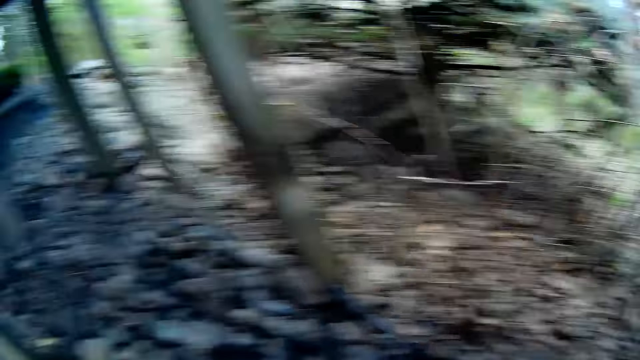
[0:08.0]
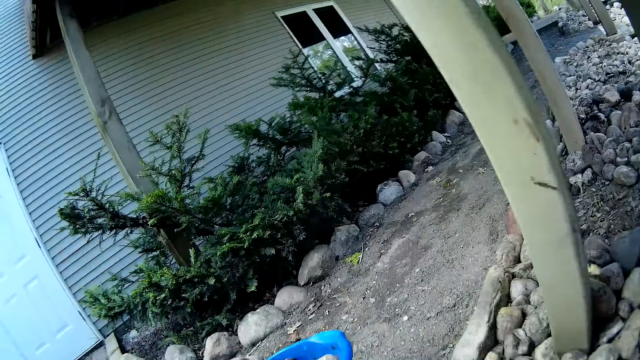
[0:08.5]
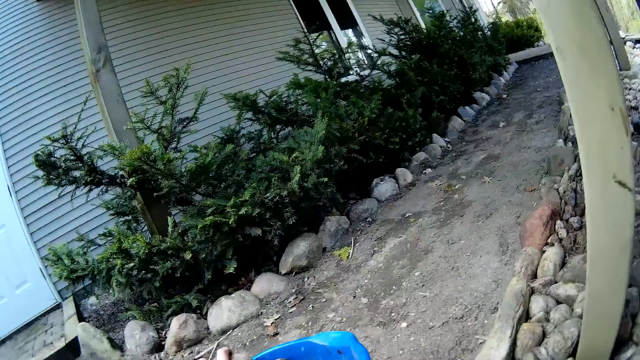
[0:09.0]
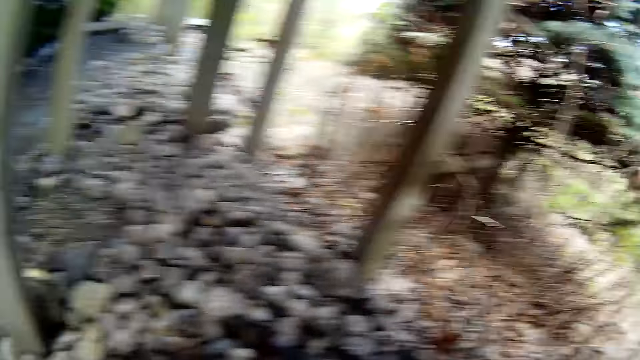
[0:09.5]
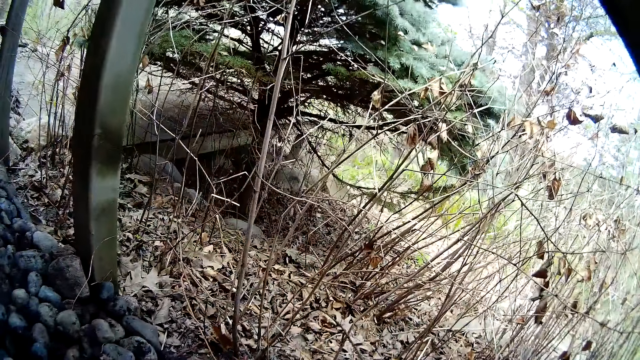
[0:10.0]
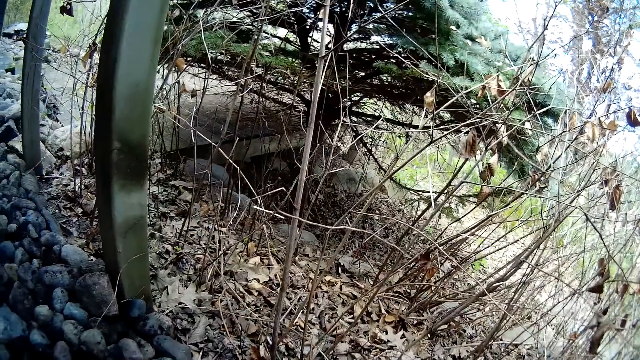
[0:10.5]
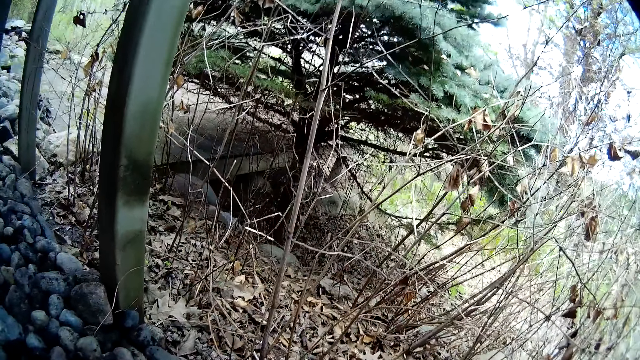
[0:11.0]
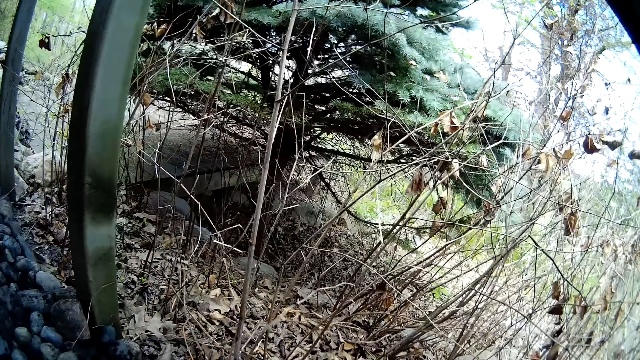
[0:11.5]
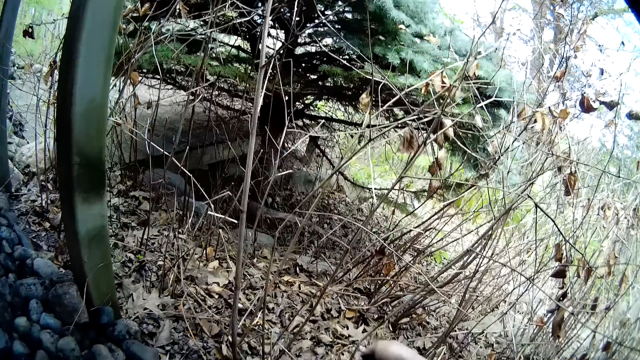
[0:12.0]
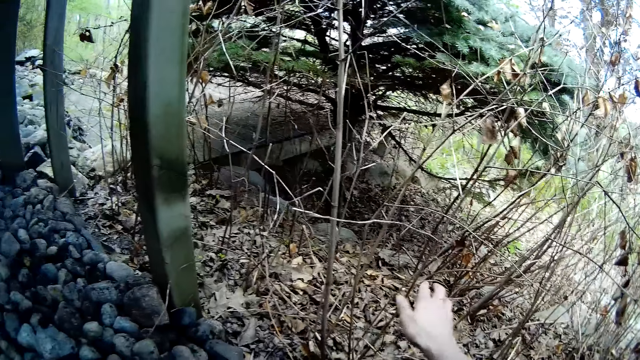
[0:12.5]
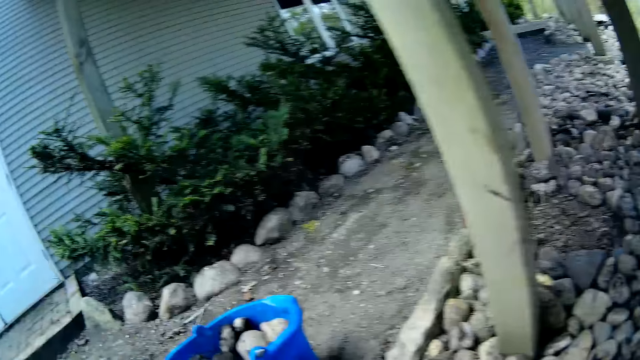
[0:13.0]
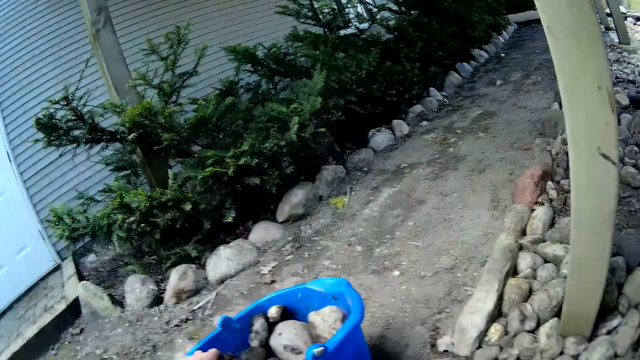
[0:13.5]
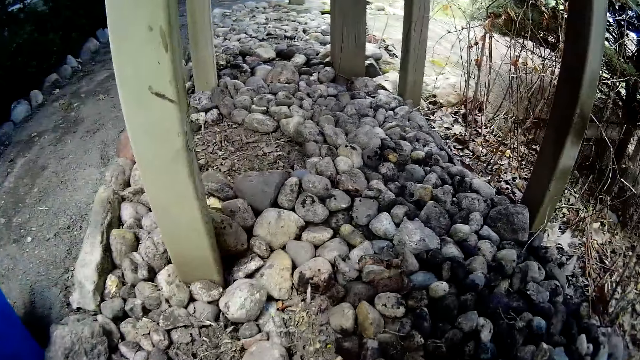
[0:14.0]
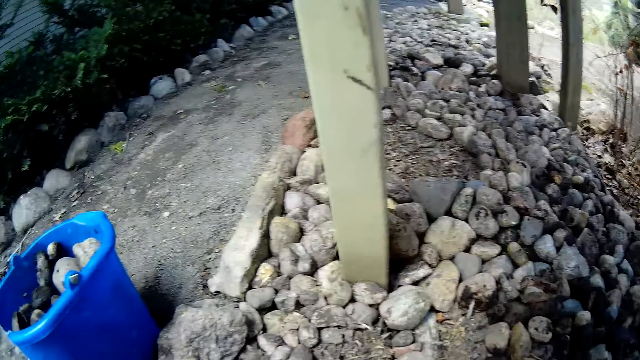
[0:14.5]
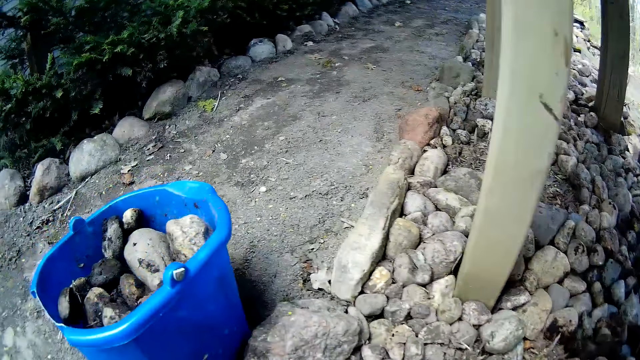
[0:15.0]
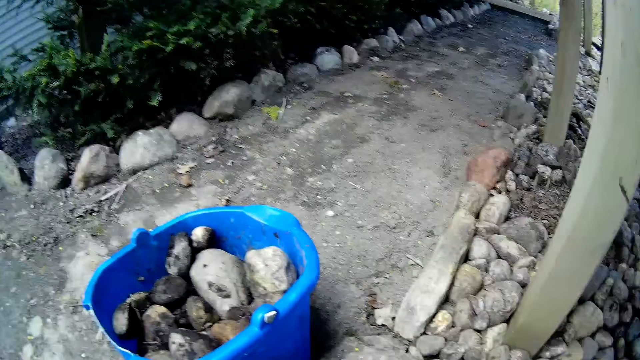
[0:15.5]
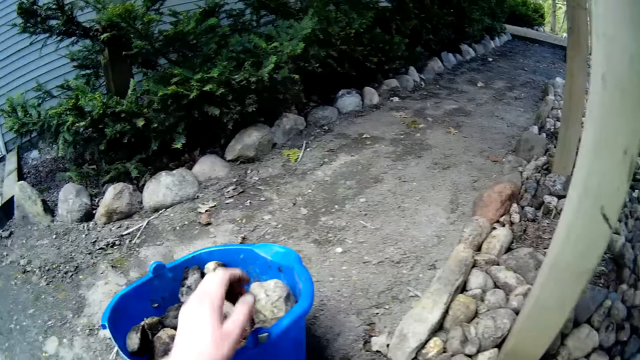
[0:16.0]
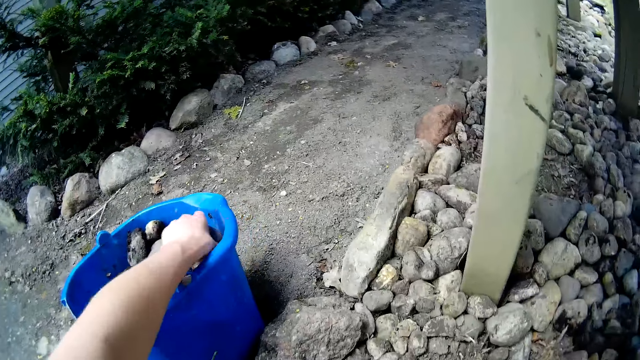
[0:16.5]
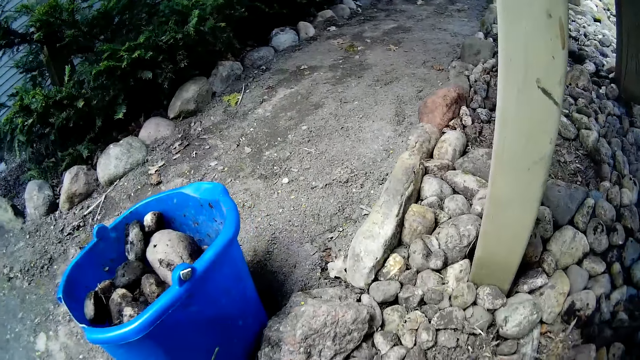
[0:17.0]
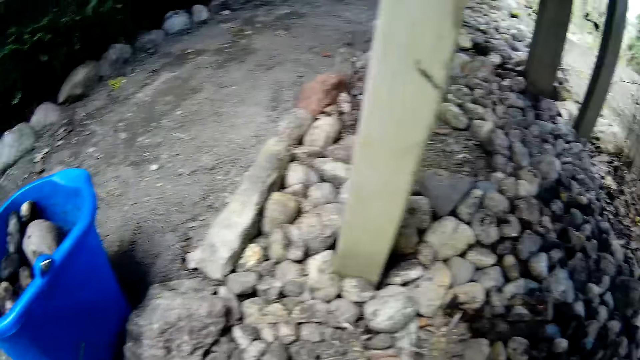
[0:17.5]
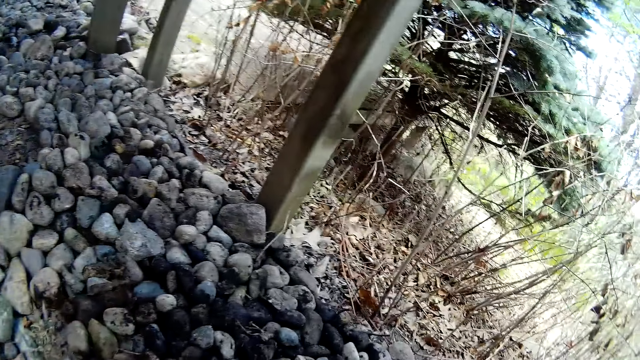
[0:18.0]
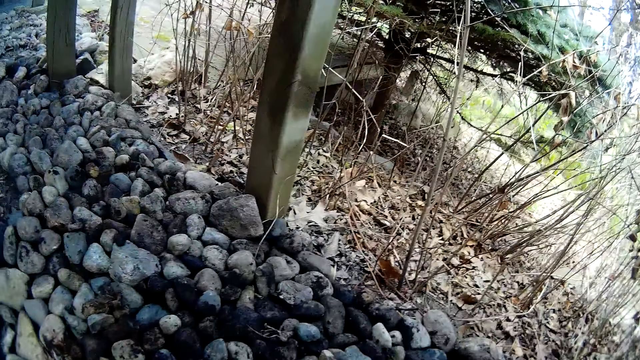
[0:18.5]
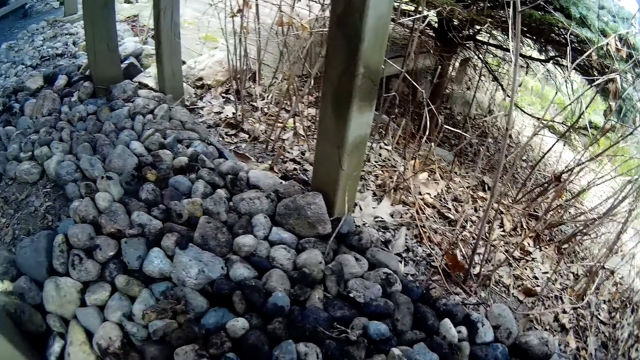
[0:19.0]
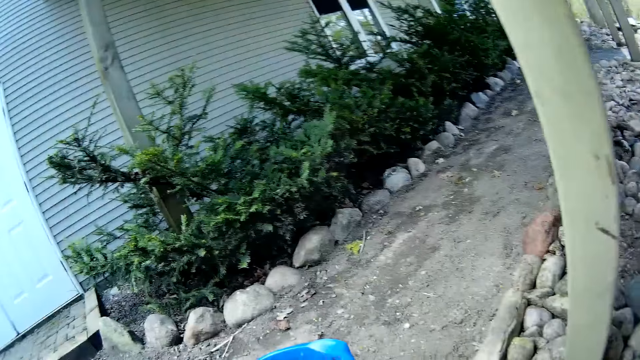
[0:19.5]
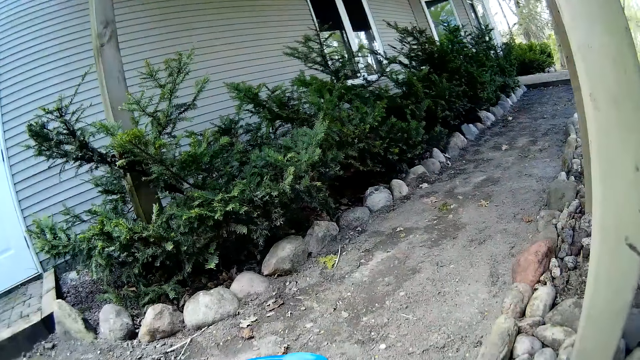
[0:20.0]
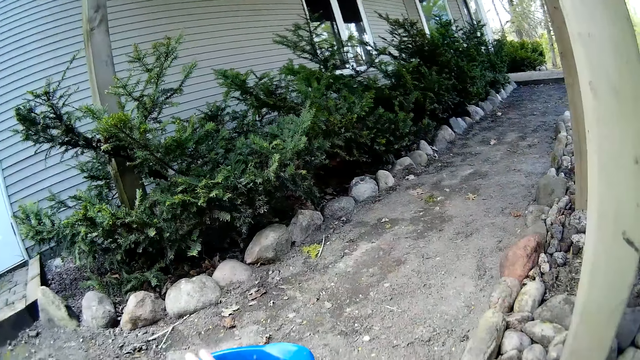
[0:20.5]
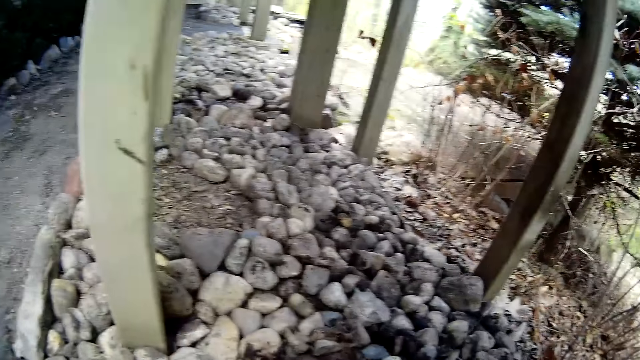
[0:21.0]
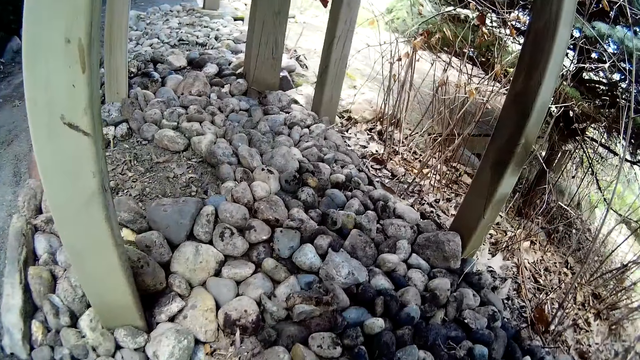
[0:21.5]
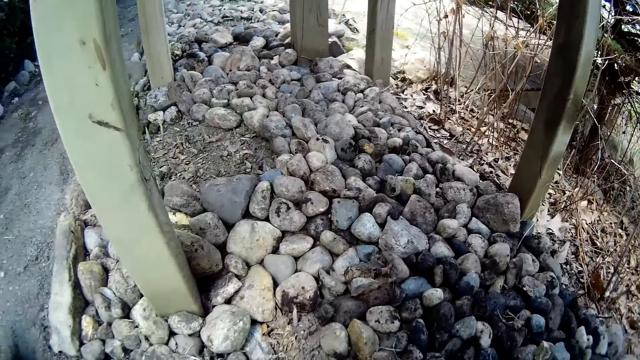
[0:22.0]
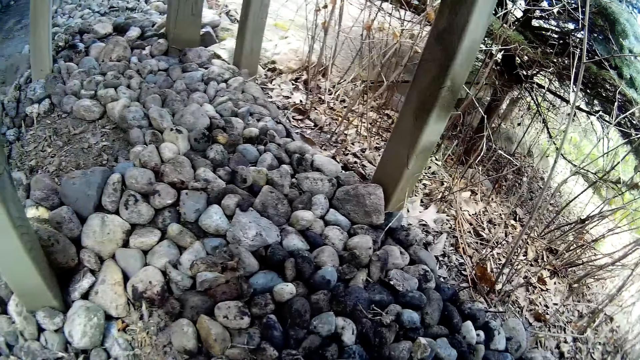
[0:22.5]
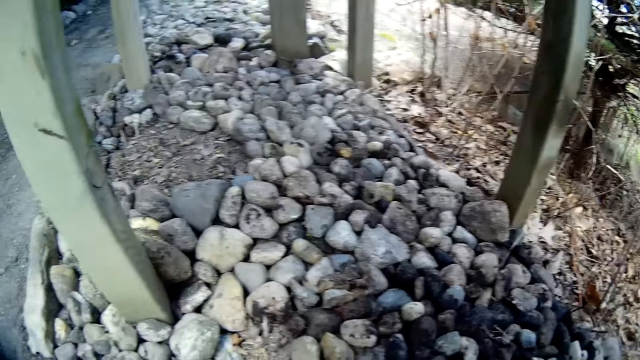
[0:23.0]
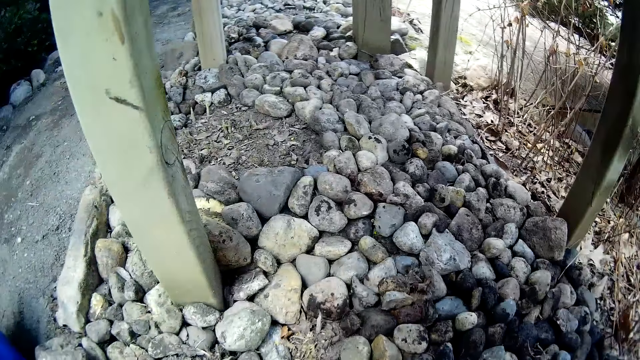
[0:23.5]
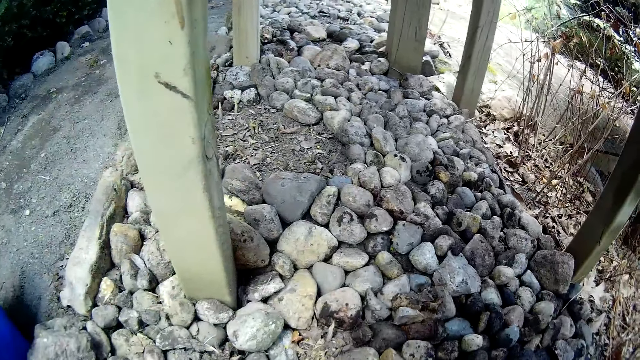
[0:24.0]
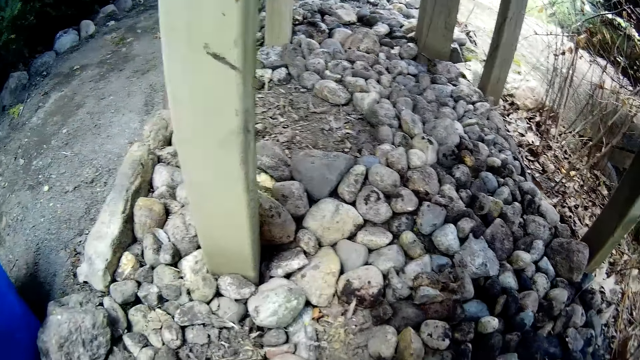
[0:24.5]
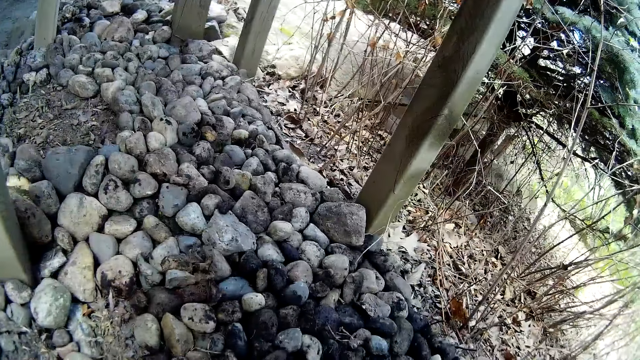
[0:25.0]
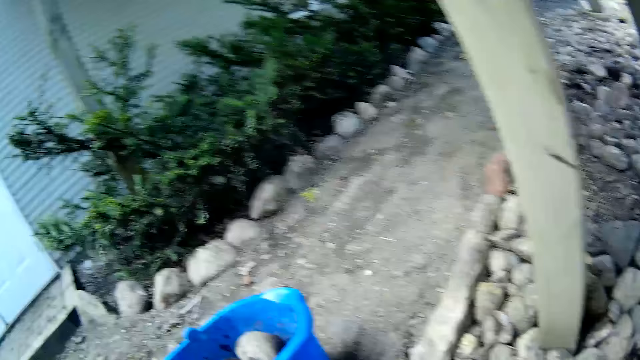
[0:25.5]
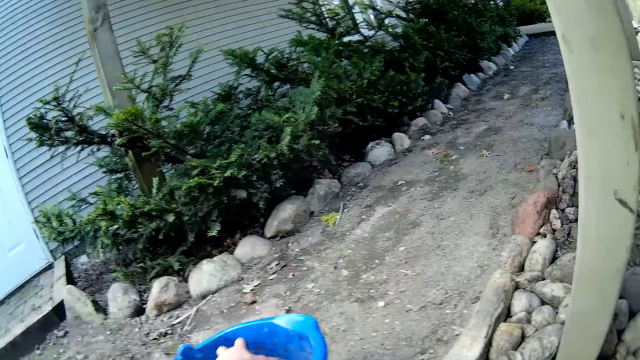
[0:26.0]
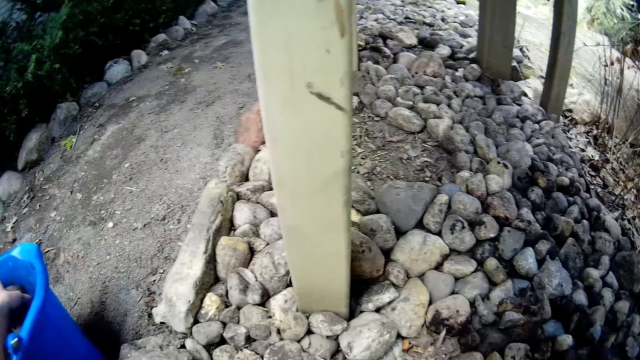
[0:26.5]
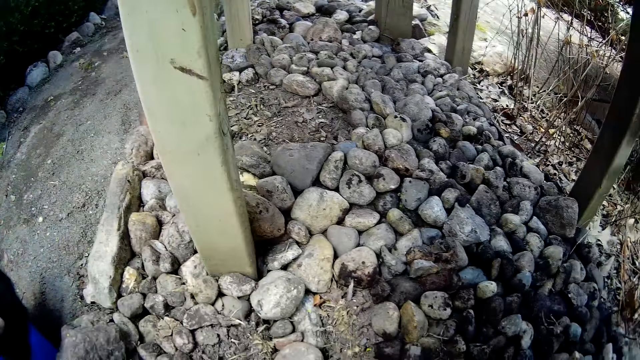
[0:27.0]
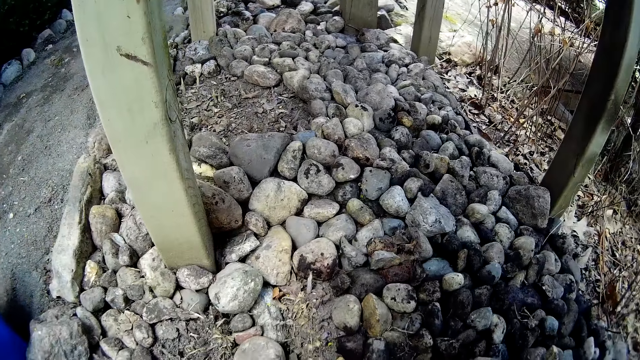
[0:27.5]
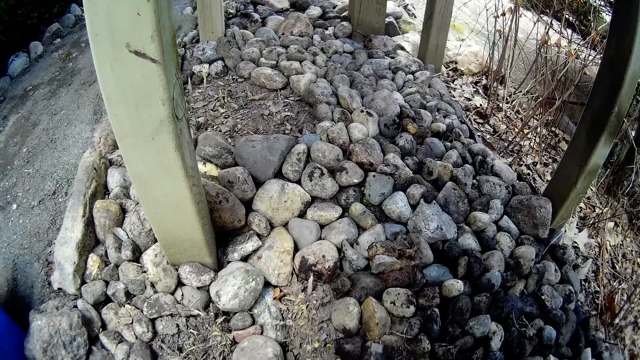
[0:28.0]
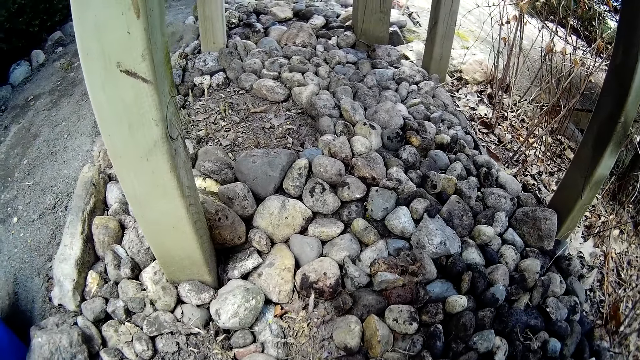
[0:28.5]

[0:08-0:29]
The camera wearer picks a stone from the plastic container on the floor with his left hand. He cuts a twig from a plant with his right hand. He looks around. He picks a stone from the plastic container on the floor with his left hand. He puts the stone on a pavement. He picks a stone from the plastic container on the floor with his left hand. He picks a stone again.
